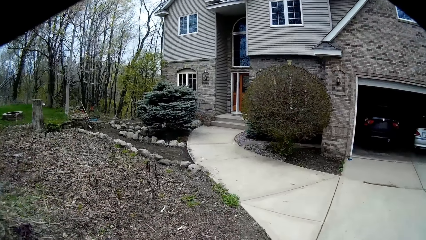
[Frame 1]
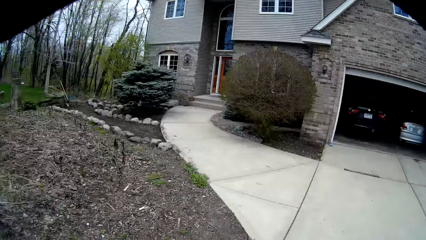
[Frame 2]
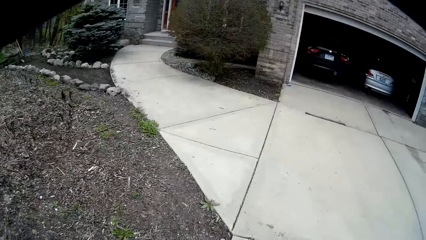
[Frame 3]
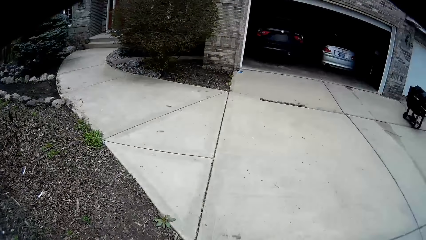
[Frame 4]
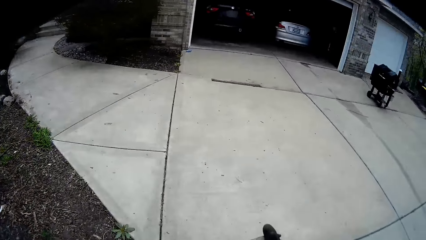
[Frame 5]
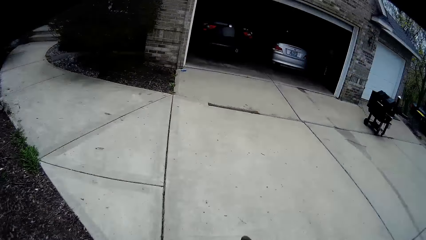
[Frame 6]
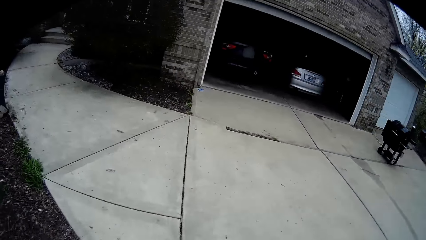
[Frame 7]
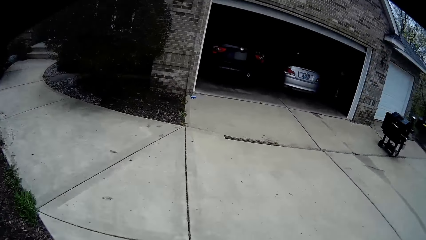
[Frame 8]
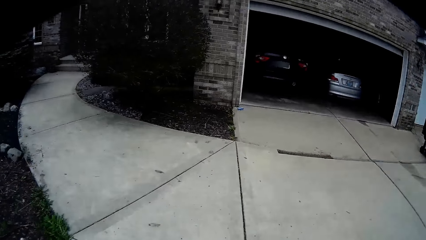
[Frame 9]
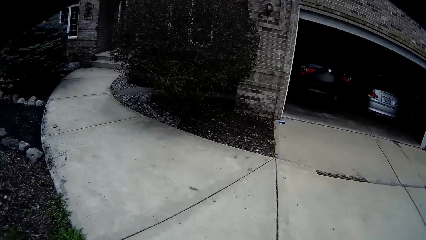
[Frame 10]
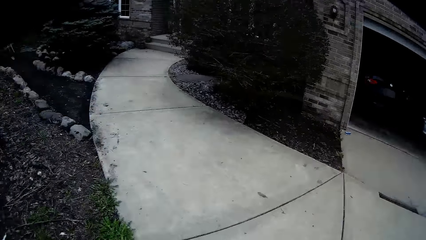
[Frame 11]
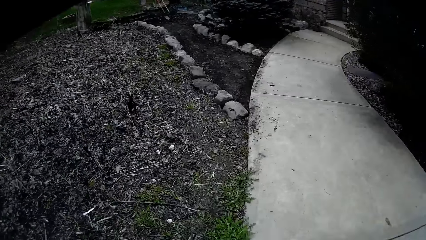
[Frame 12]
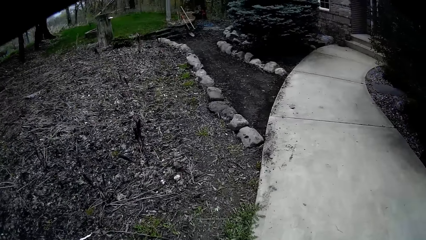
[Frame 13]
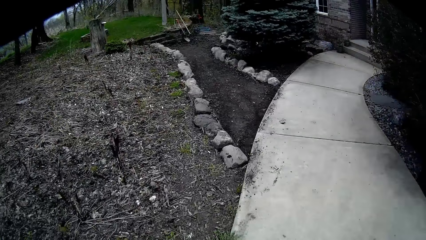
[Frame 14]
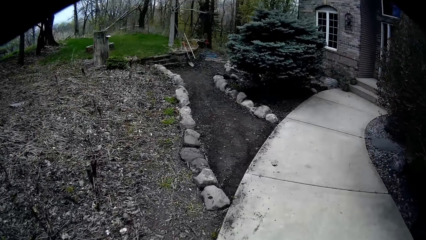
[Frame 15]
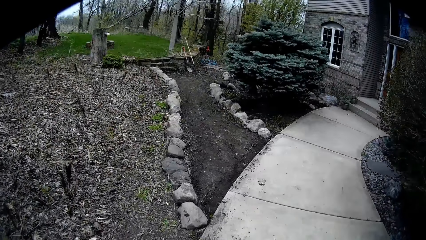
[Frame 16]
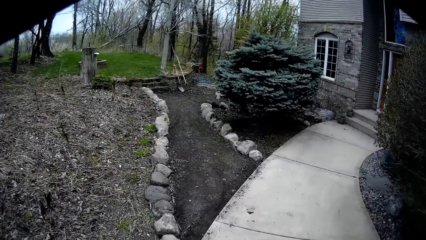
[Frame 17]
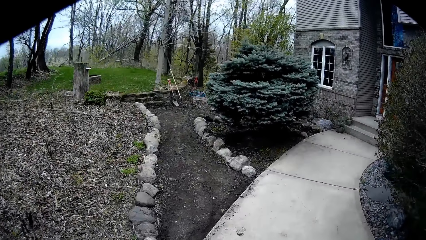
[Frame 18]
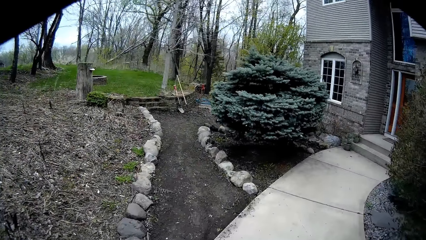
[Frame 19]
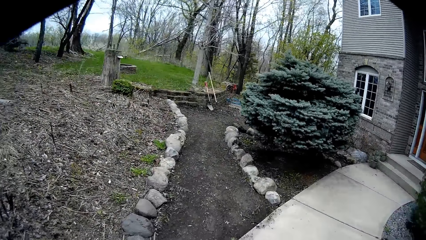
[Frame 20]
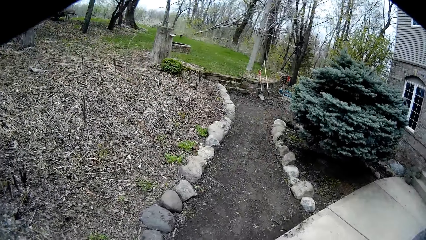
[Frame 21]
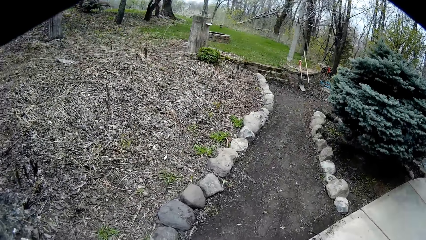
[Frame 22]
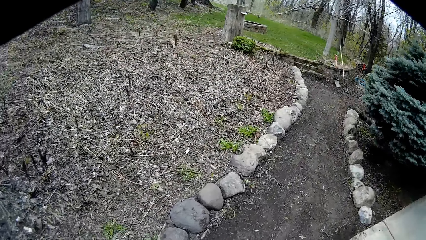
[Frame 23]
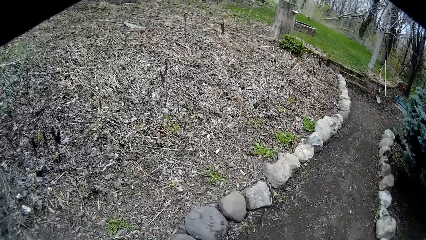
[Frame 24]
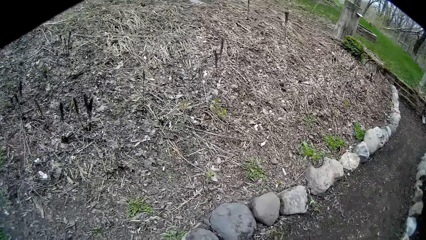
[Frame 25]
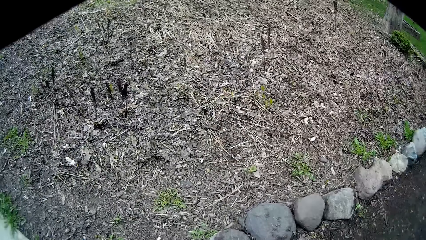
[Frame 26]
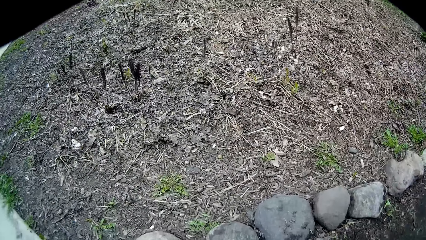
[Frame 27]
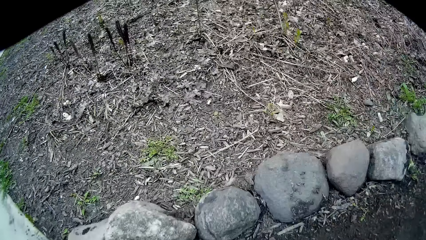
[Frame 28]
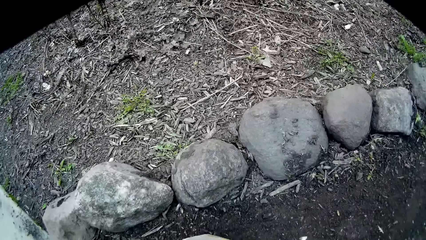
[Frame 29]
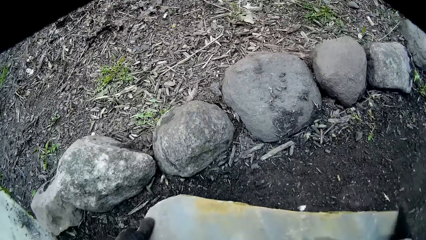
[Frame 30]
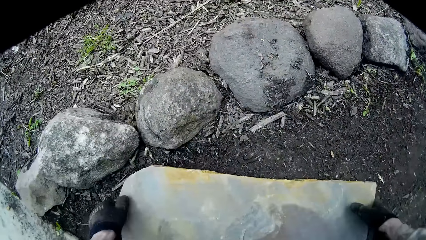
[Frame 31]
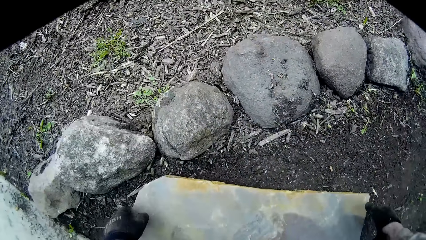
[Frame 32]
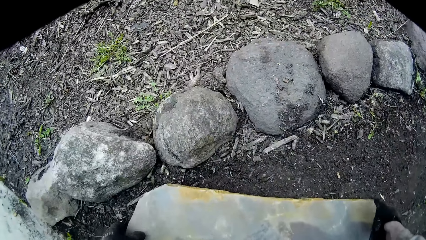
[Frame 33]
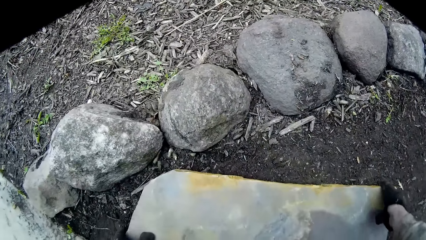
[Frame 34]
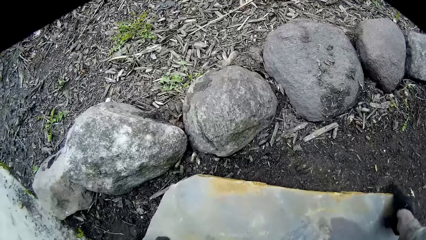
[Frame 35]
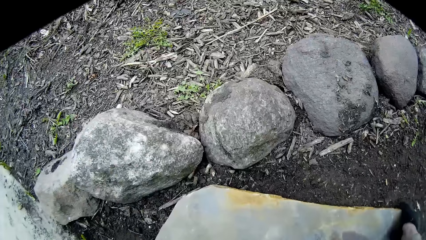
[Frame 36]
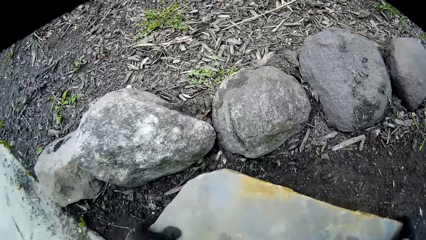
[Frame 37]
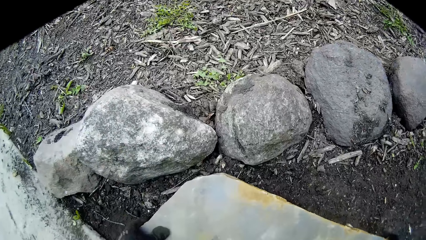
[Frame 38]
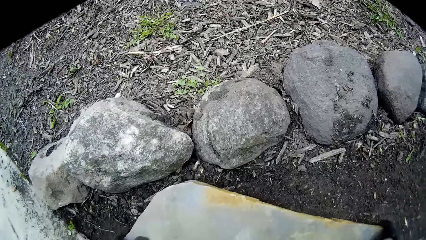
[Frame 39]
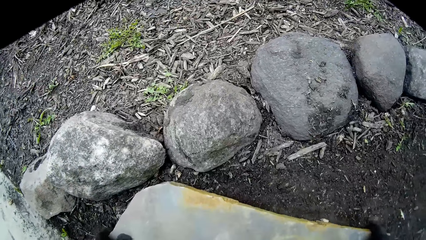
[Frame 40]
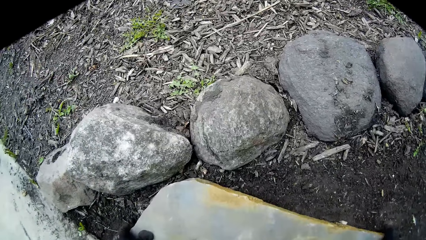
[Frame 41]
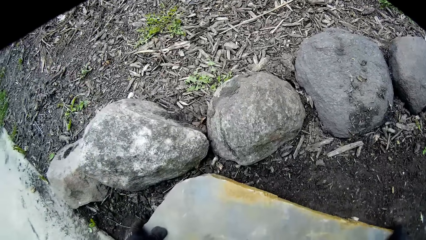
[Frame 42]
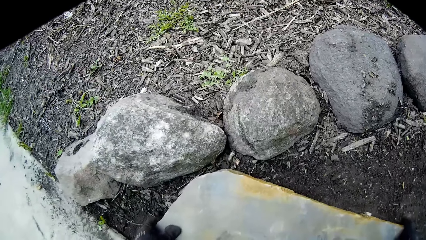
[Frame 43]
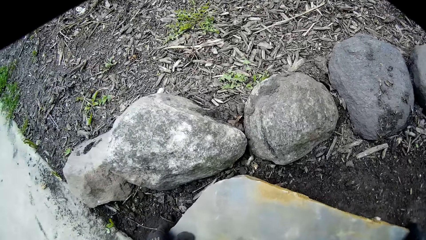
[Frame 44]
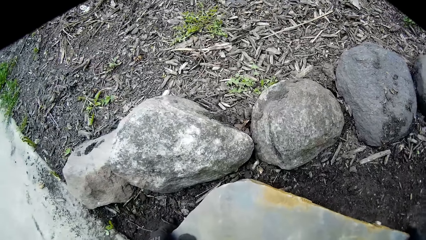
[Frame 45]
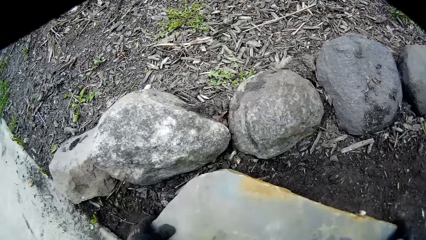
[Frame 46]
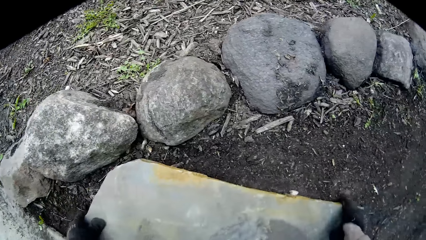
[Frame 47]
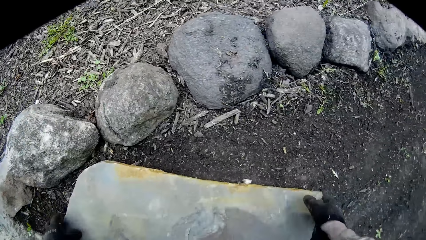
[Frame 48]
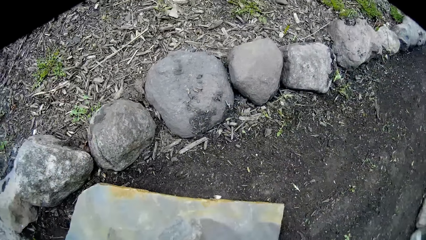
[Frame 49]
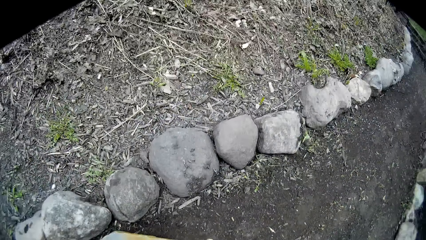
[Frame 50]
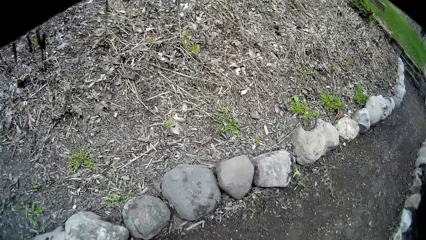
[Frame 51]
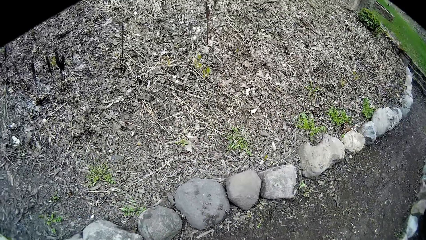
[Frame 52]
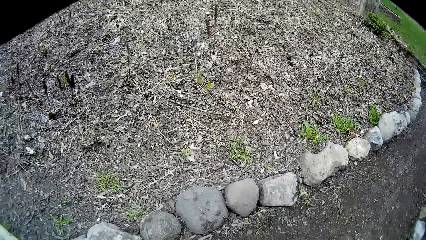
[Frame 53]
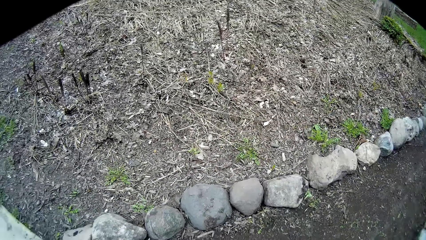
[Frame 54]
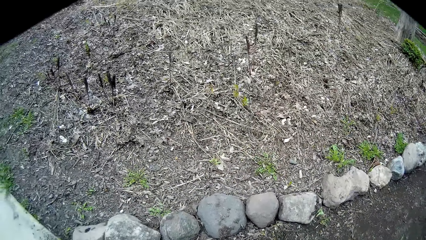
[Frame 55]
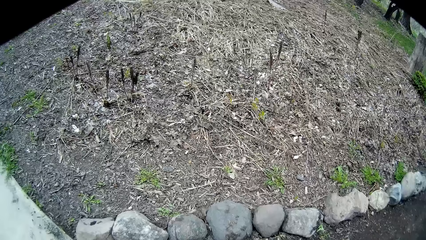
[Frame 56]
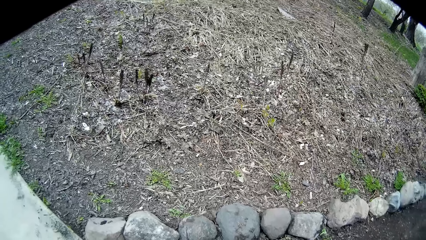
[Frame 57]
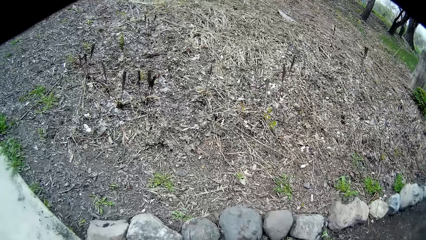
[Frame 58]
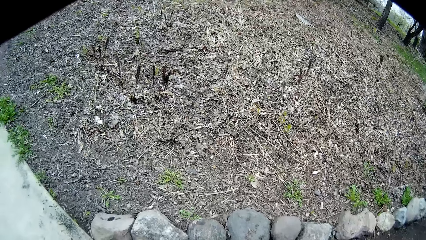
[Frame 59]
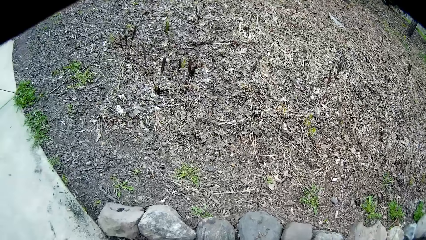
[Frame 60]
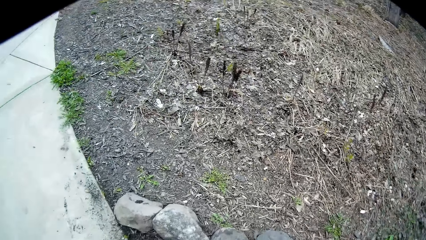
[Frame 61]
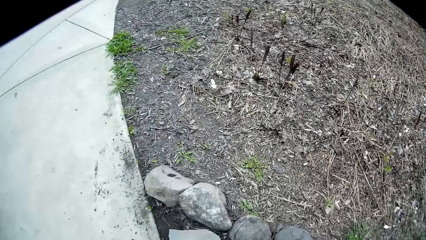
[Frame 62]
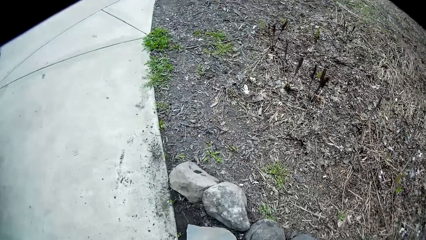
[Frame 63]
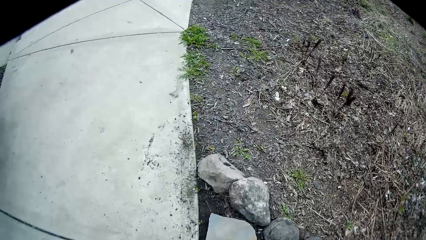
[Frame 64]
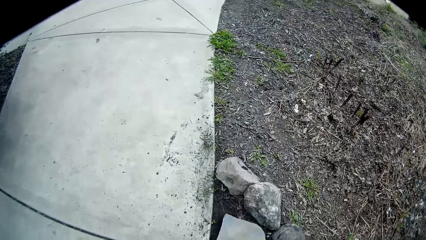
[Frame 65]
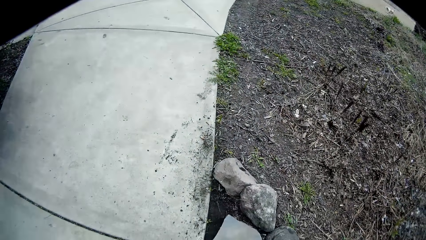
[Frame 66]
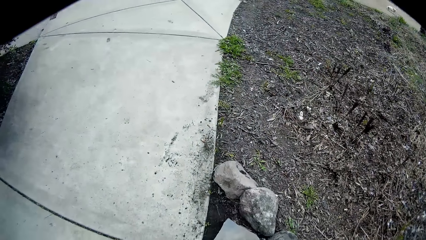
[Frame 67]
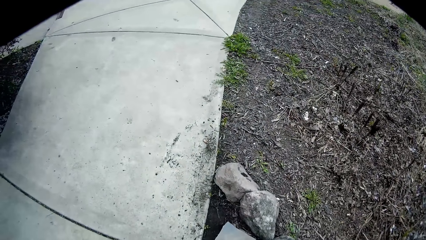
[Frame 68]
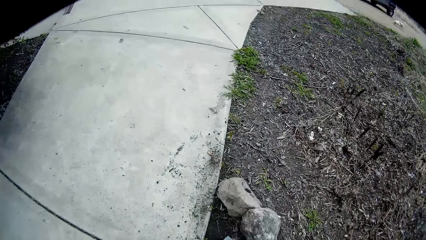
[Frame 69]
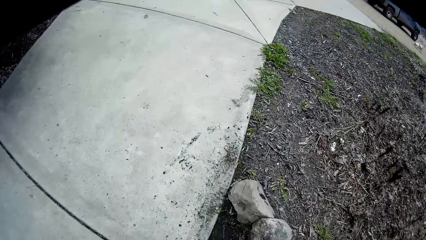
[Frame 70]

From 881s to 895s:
The camera wearer walks to a backyard. They place a stone or slate on a floor with both hands. They move the slate. They turn around.
